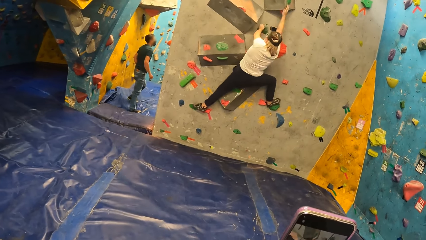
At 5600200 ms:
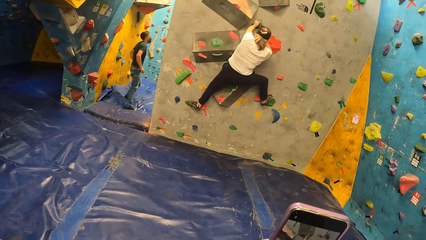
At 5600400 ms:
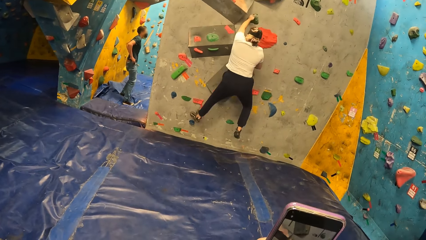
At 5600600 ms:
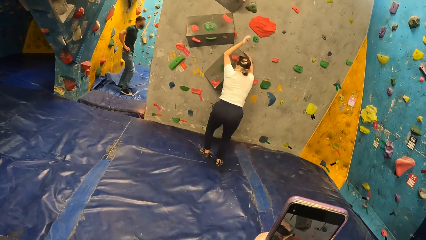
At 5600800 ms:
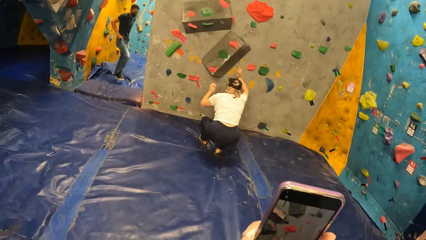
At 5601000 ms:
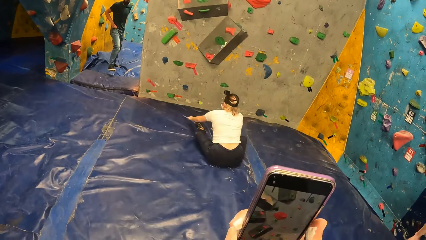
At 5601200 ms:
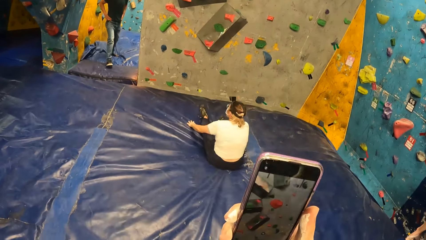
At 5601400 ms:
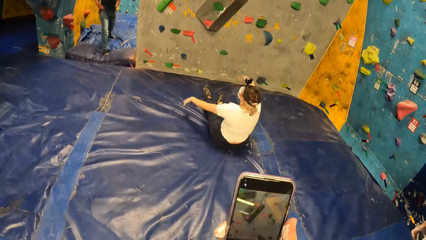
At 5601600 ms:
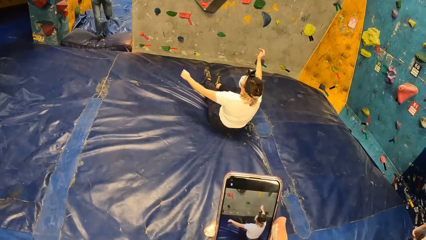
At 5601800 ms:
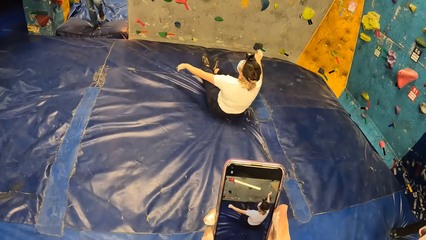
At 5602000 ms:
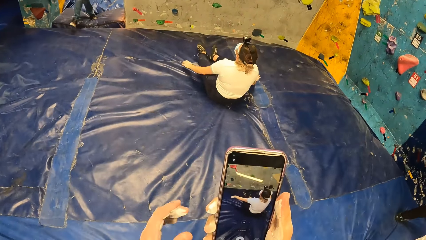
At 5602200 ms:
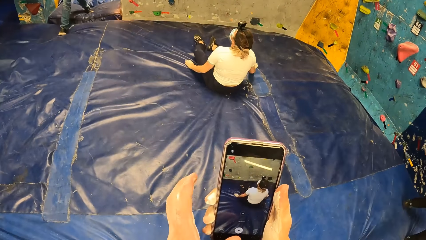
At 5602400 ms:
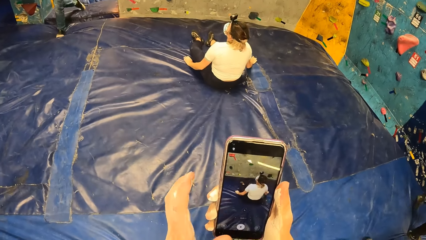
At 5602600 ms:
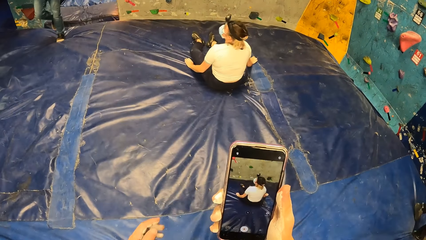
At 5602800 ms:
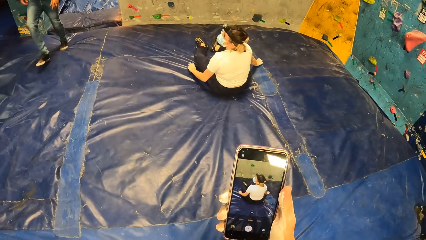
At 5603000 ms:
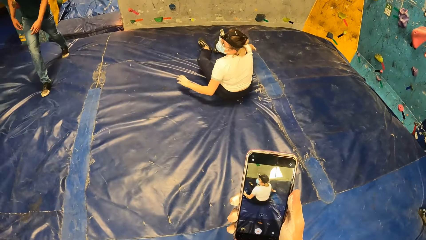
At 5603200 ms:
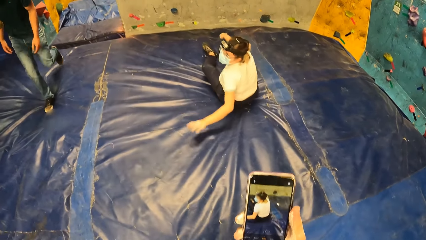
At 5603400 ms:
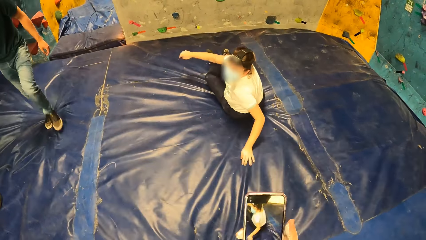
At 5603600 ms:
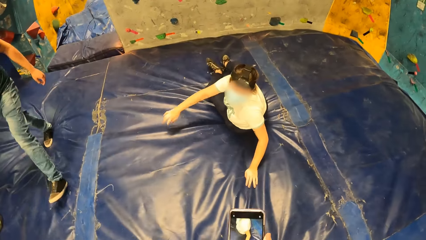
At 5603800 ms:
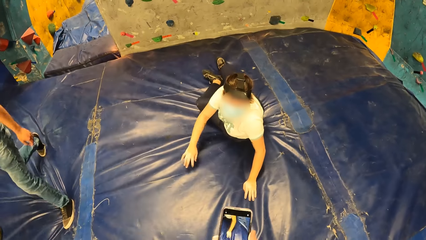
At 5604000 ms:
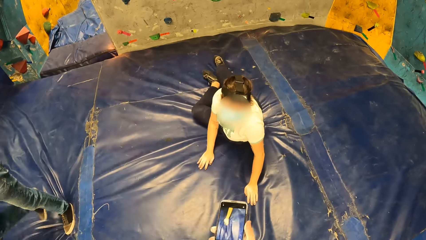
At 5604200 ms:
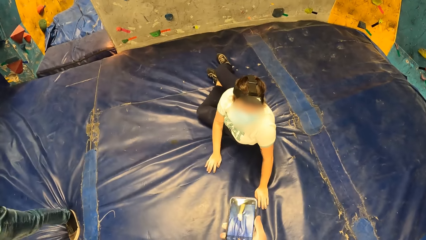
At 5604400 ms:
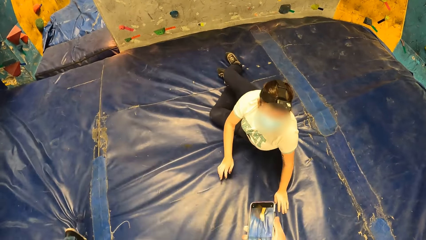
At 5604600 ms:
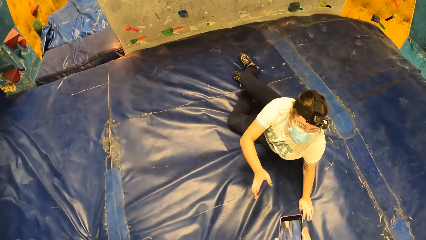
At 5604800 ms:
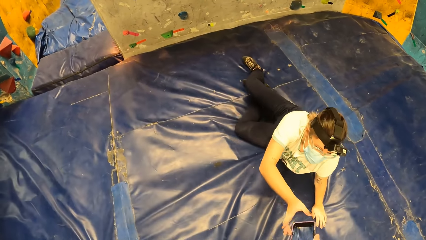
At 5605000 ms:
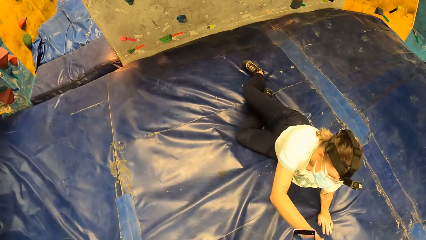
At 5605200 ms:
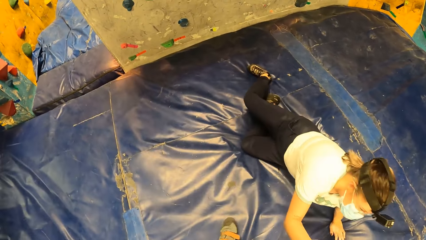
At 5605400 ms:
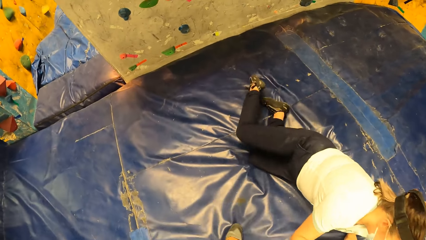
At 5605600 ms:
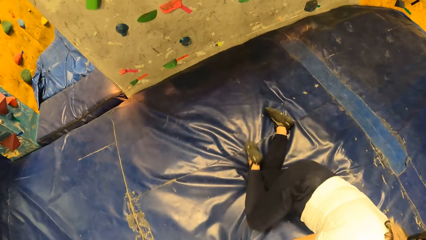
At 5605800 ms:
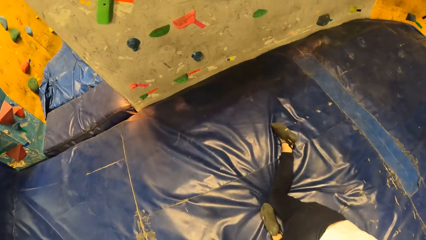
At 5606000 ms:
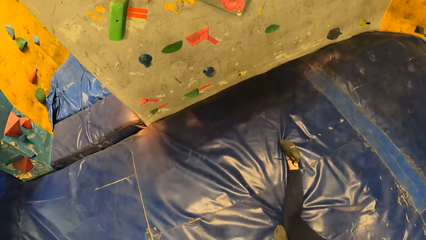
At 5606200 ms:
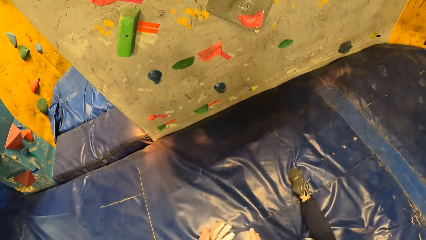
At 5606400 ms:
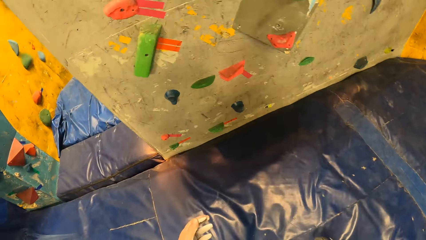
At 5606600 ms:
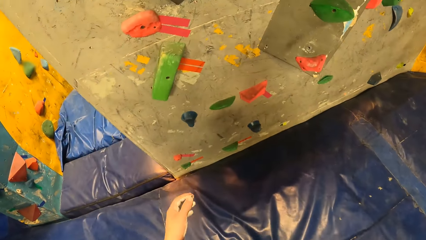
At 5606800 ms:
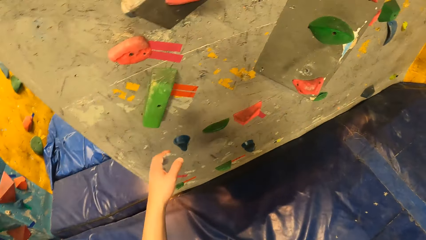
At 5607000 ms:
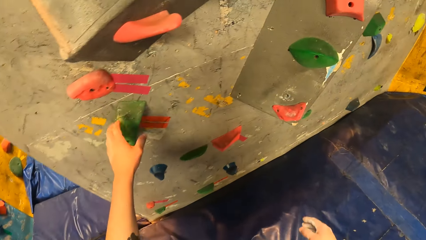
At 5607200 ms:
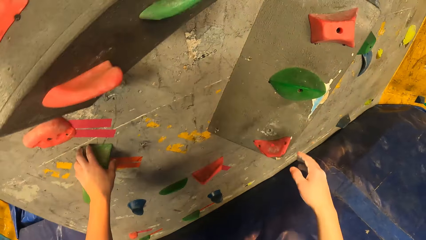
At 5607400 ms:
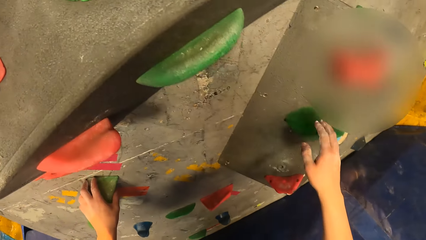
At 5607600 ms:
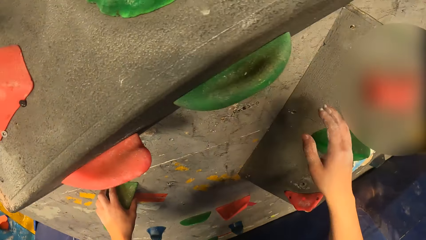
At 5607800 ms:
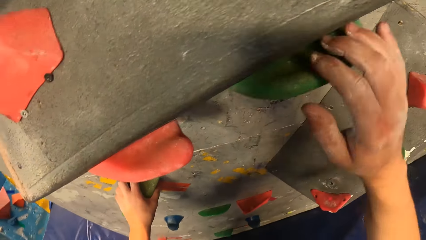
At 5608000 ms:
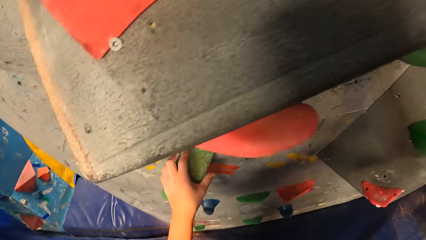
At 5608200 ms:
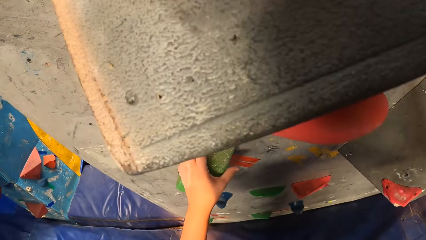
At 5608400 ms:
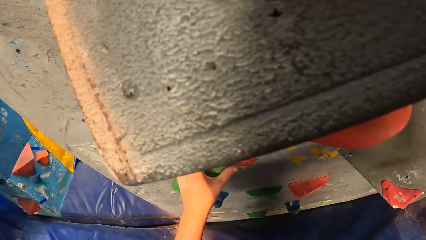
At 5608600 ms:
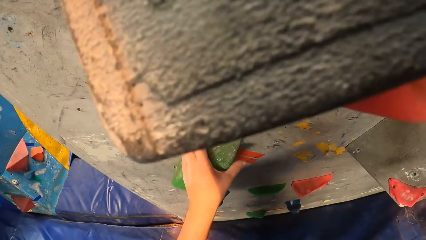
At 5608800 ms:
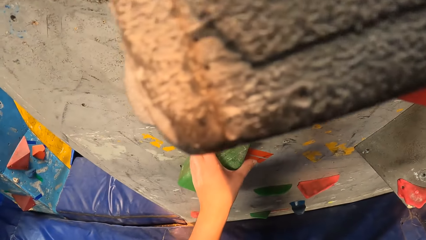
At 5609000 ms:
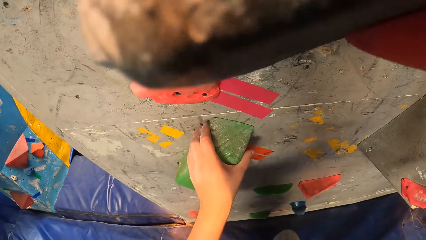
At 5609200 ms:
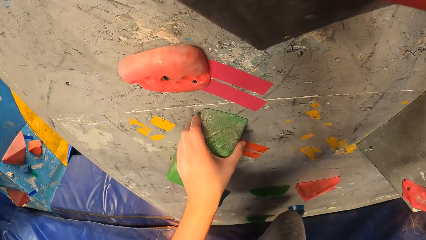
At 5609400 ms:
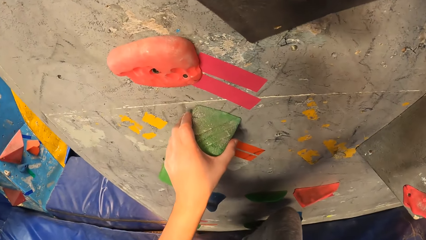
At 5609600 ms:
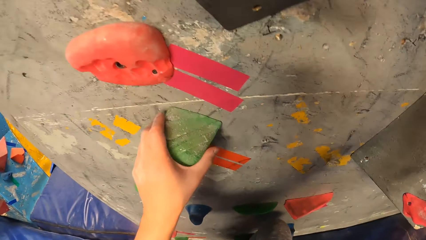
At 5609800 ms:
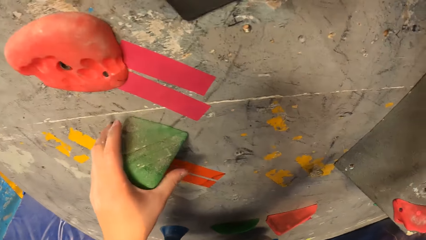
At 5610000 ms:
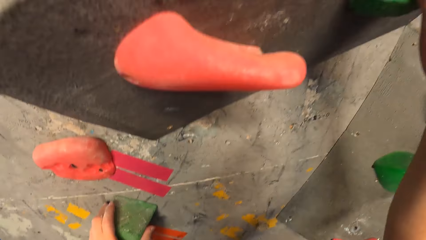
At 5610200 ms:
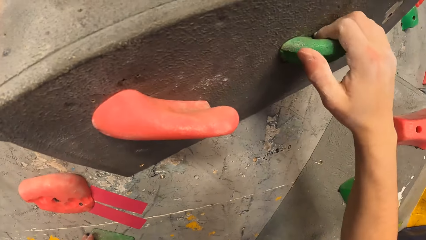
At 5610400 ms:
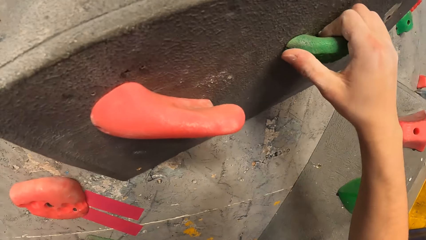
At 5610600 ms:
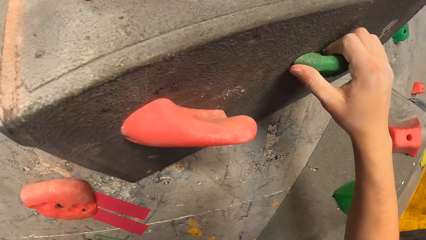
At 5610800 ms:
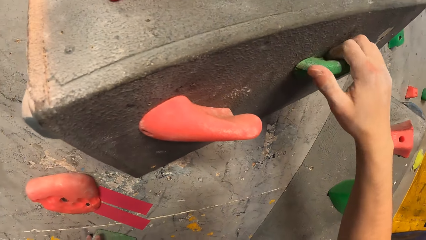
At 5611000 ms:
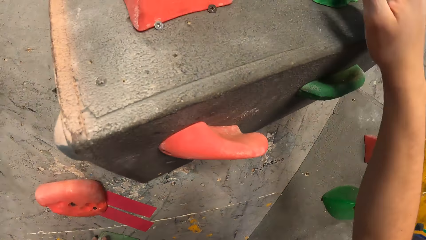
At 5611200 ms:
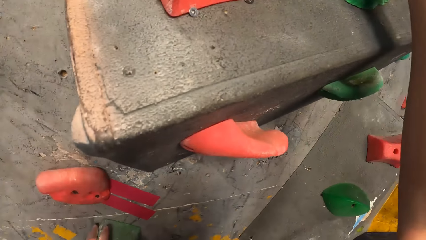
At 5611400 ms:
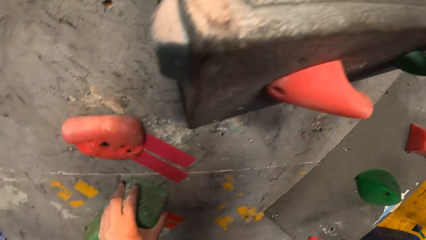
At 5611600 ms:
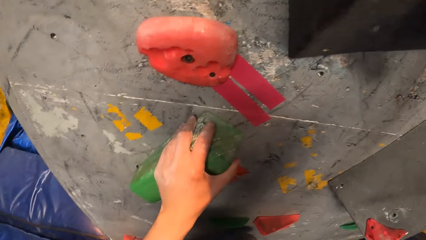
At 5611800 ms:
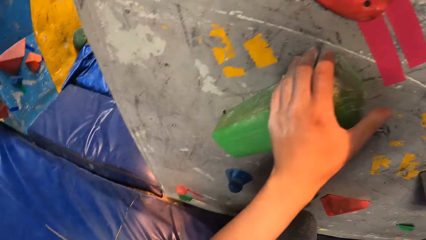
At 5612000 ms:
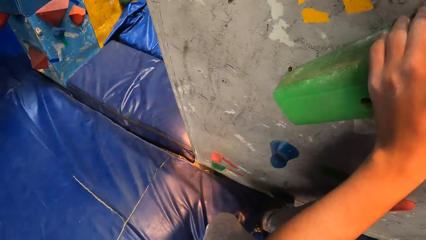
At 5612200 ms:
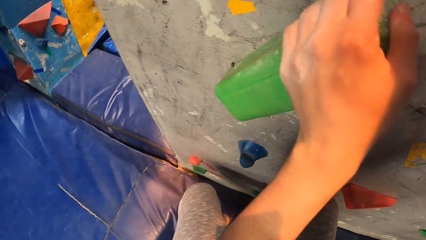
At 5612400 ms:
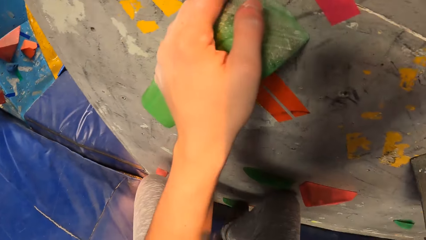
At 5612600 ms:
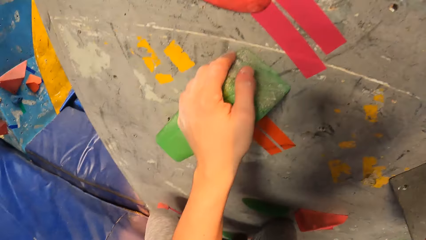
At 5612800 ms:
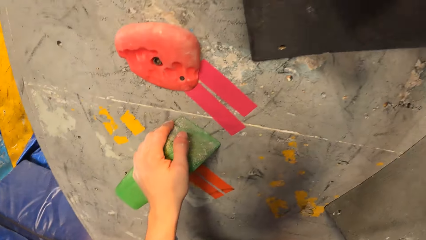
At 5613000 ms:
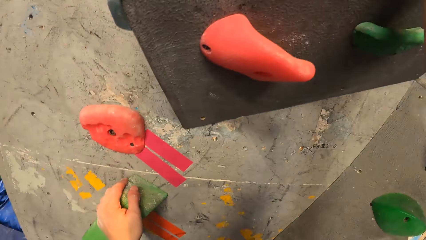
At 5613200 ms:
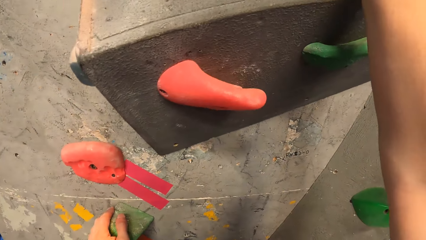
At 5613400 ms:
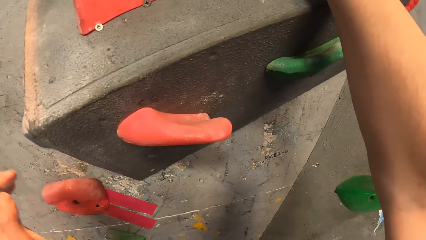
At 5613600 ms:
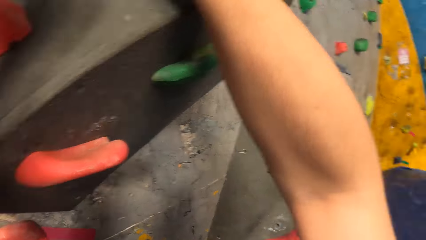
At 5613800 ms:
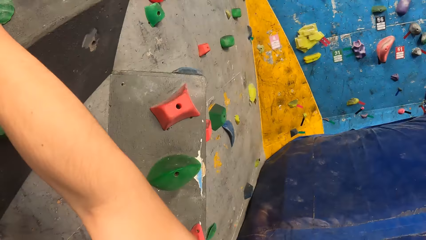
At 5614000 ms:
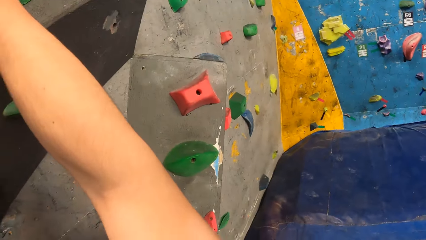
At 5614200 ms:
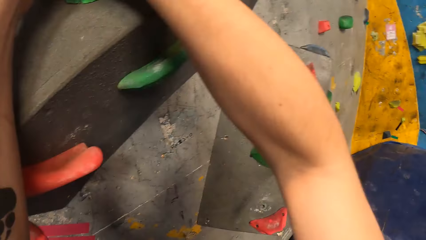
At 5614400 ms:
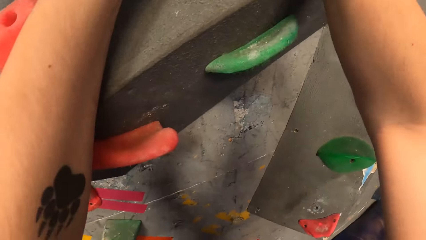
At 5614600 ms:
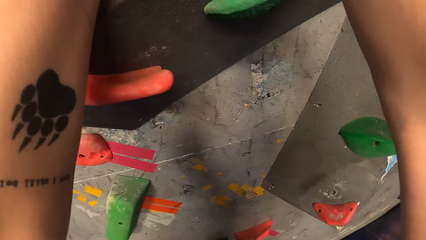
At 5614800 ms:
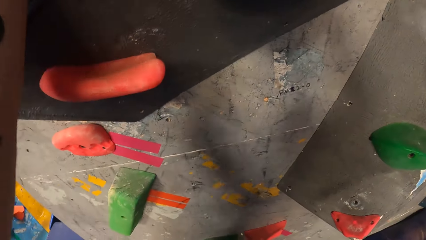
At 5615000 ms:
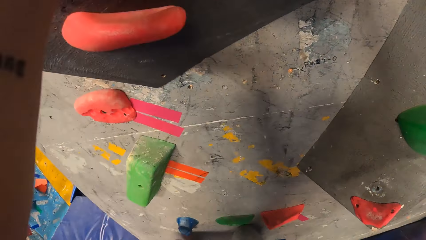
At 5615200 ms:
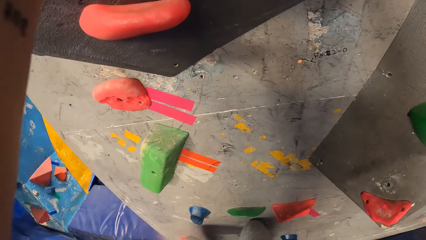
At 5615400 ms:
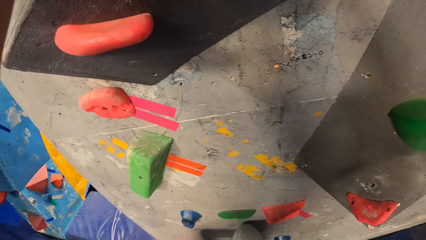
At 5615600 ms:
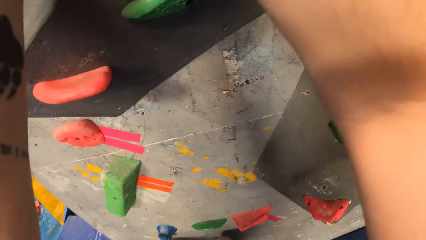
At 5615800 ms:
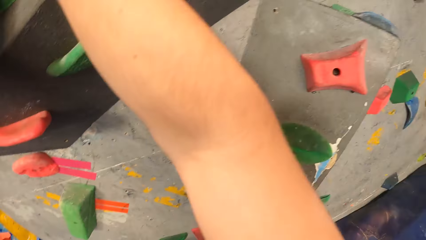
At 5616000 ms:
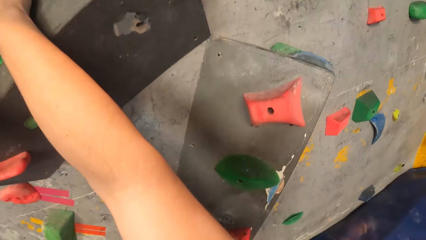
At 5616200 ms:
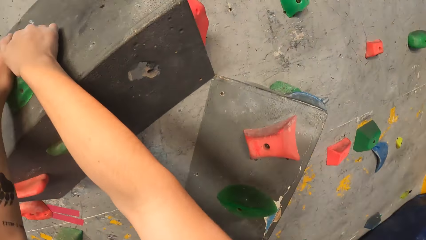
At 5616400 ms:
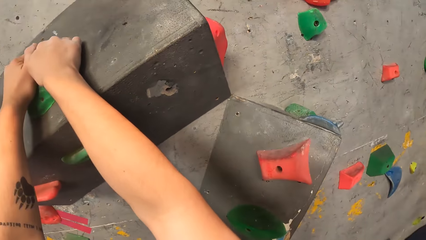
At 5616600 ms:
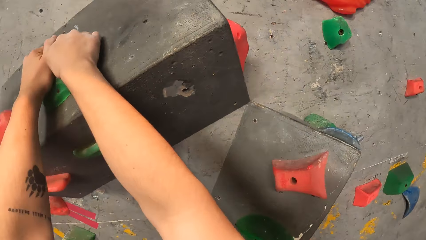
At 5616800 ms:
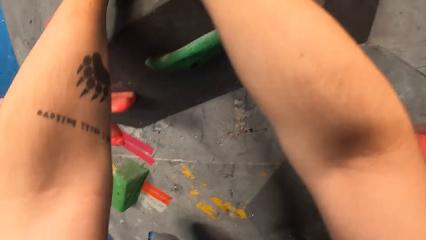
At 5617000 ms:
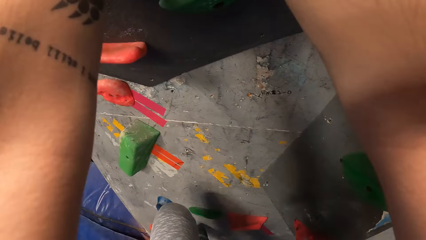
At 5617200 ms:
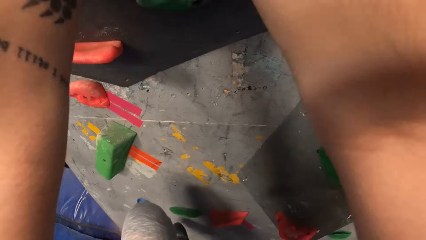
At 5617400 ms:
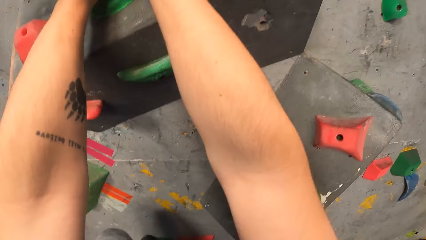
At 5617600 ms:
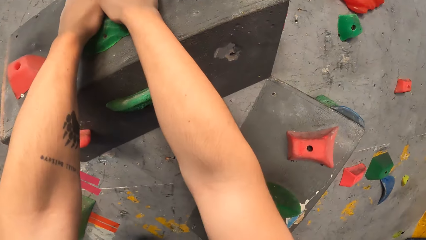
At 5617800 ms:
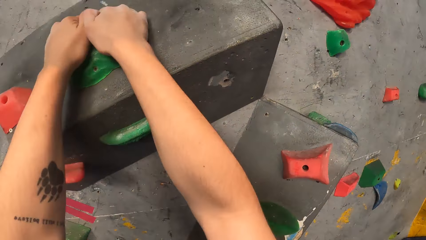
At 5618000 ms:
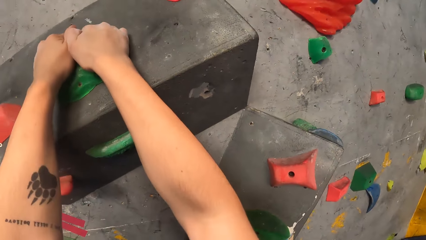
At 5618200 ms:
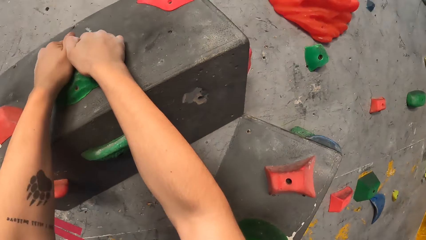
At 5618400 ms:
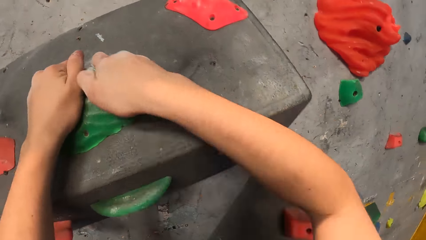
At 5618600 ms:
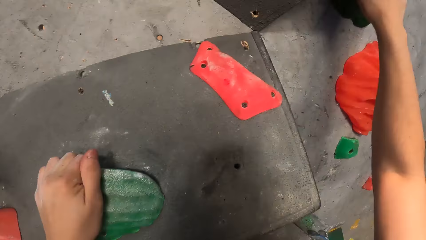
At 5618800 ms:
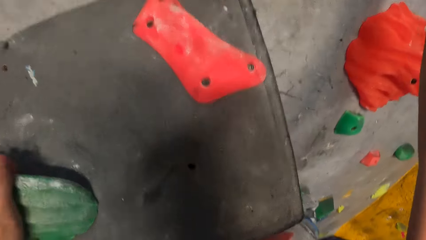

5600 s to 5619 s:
A person jumps down. The camera wearer interacts with the person. They move towards the person. They give the person the phone. They move around. They touch the climbing wall. They climb the climbing wall.
